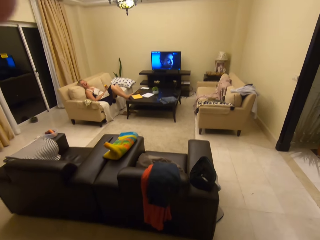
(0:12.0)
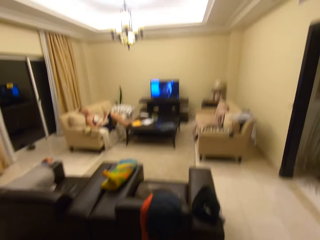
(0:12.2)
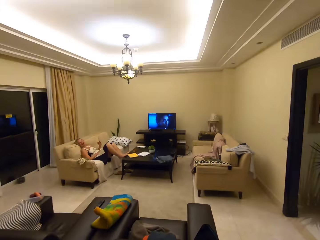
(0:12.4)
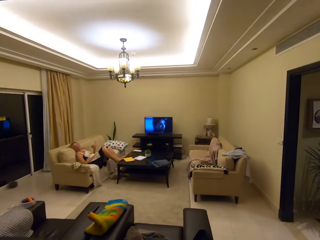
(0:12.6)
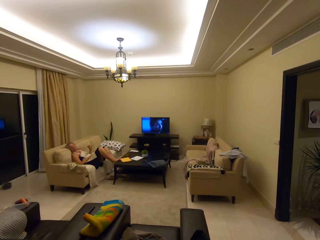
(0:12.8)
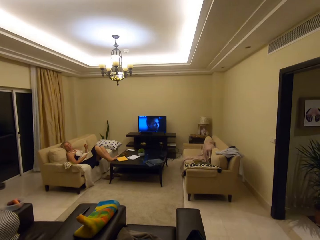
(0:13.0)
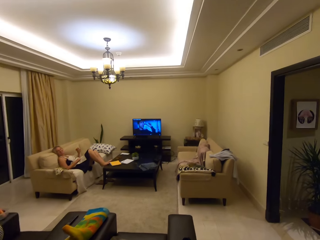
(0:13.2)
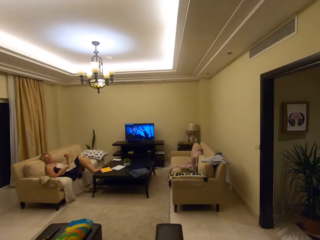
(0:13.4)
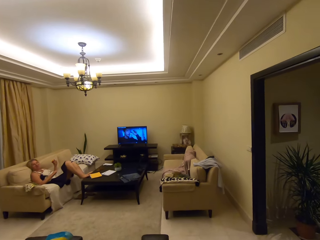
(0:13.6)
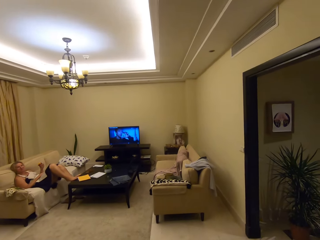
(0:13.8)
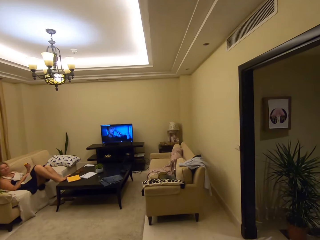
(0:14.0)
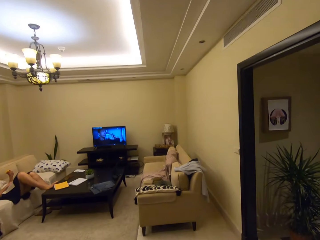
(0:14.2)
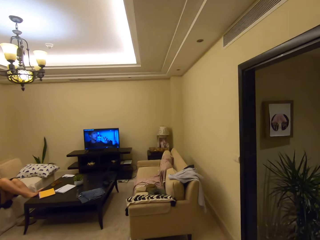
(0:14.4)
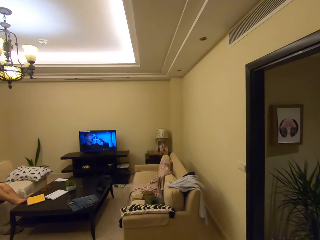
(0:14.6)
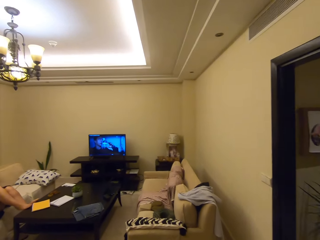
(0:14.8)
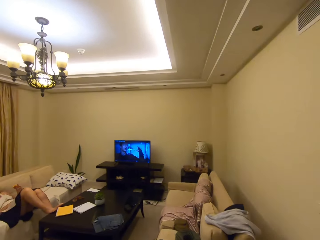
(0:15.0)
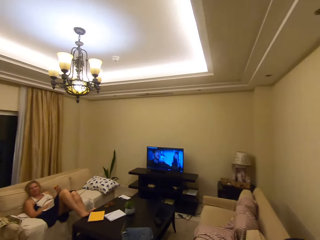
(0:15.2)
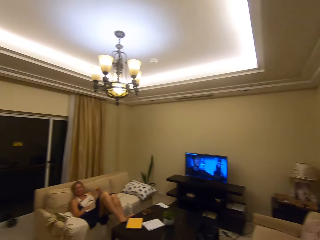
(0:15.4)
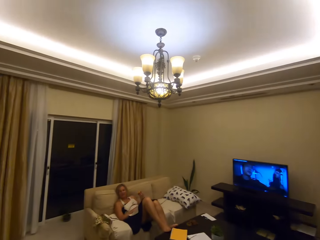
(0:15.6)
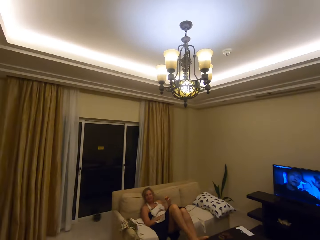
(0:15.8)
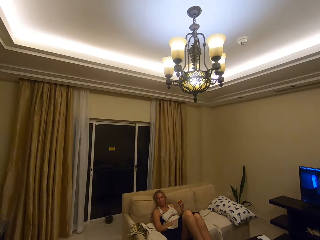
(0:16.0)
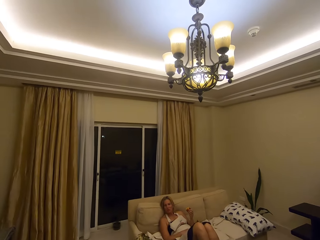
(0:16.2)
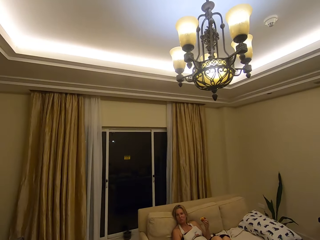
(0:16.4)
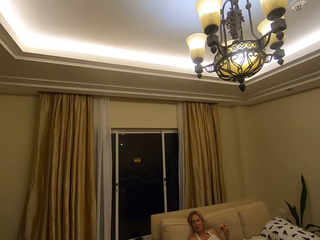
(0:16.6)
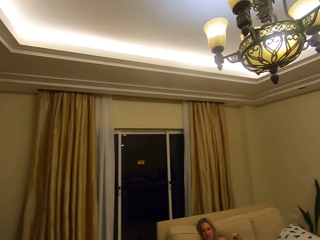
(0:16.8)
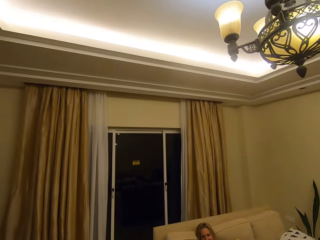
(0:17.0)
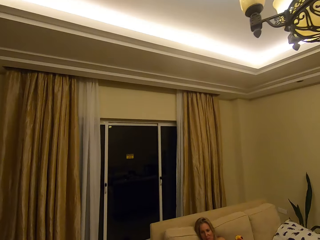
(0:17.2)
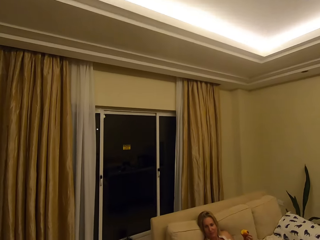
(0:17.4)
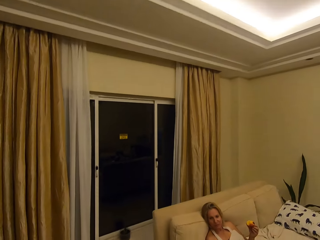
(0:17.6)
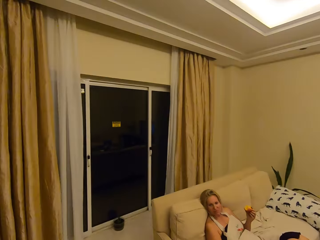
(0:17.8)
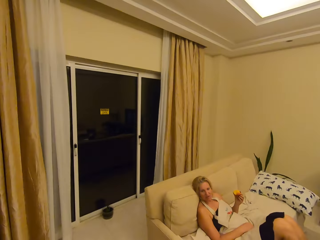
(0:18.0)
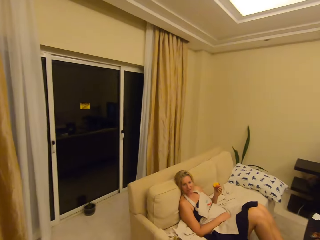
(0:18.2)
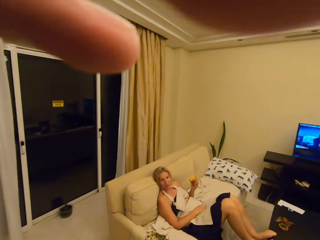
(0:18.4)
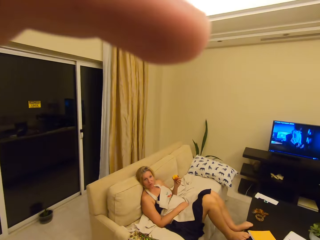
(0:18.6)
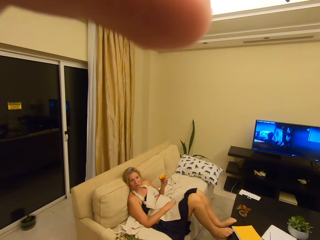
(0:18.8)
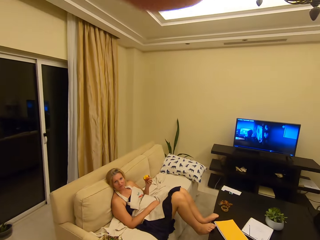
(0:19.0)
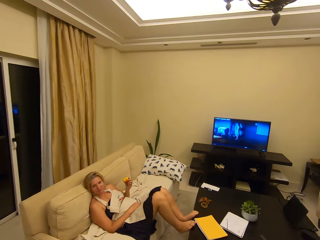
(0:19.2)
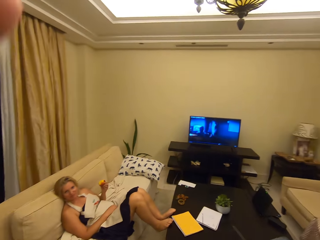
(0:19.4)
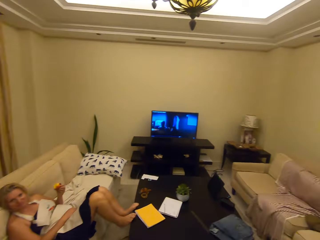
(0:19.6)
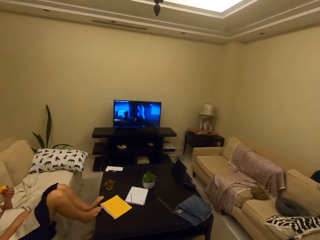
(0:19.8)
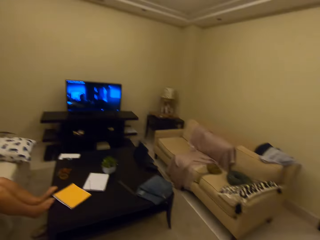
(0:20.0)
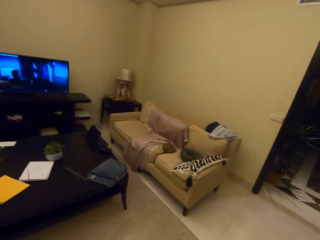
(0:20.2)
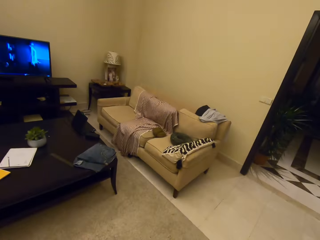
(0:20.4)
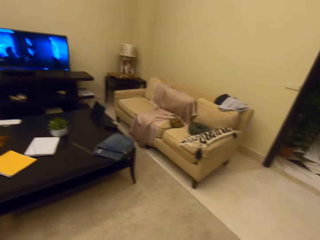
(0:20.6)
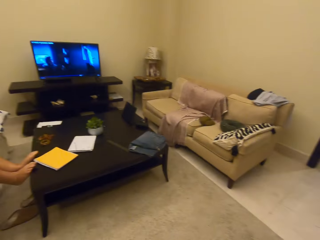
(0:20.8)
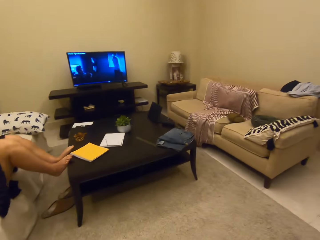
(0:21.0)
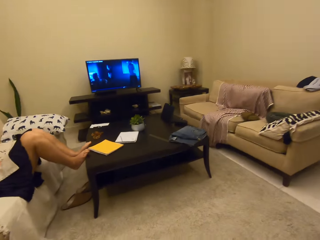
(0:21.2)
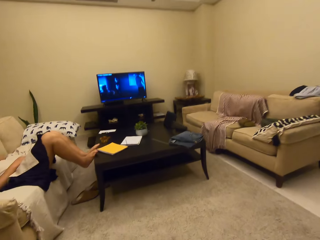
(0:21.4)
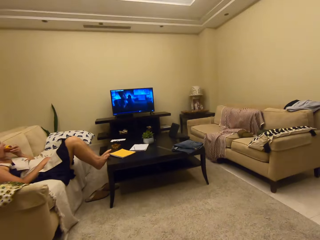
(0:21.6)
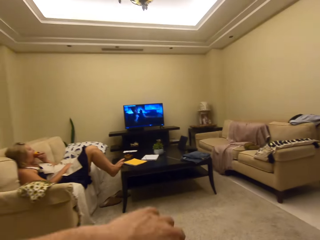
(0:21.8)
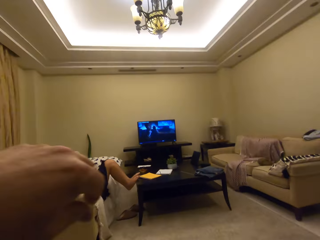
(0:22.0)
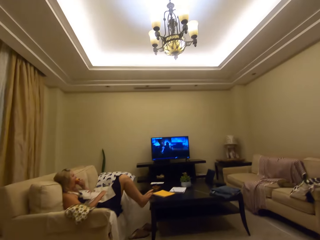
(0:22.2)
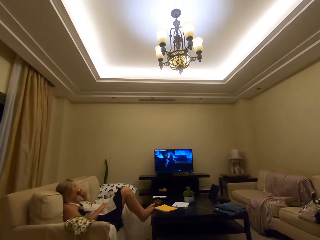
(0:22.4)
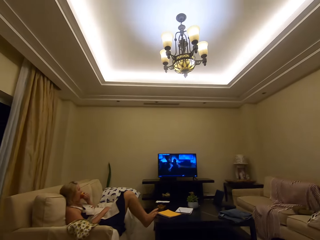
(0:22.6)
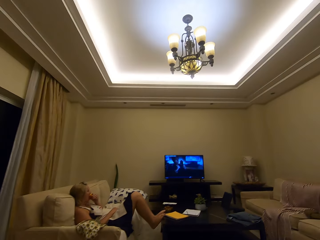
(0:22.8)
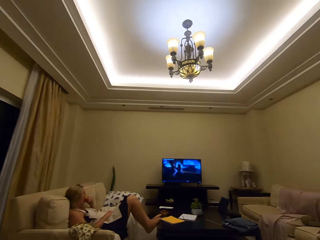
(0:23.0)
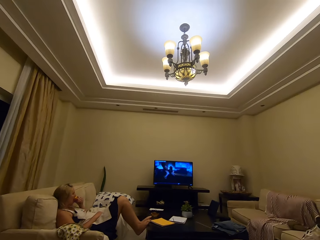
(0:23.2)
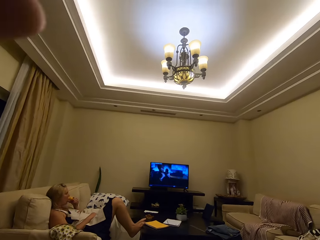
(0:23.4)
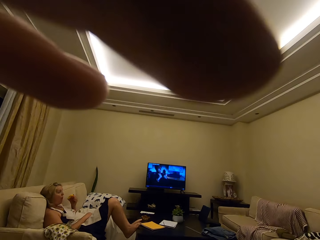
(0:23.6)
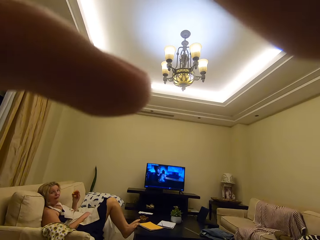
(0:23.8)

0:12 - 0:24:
The camera wearer talks to someone in the sitting area. They sit on the couch.

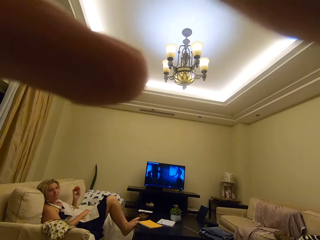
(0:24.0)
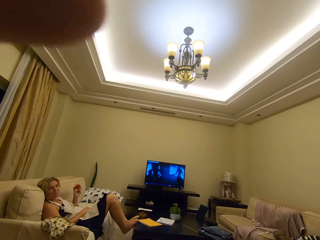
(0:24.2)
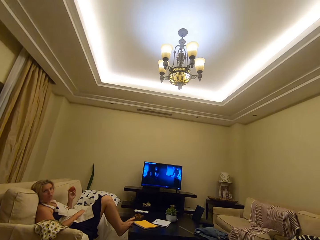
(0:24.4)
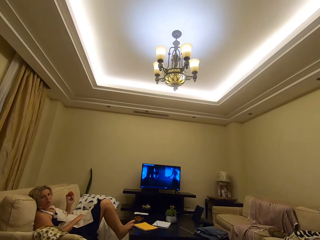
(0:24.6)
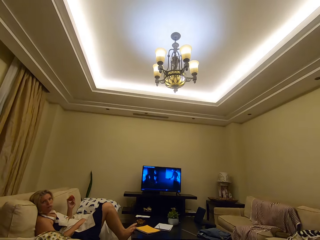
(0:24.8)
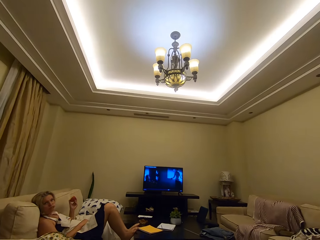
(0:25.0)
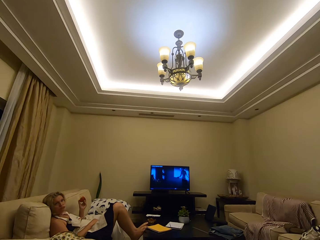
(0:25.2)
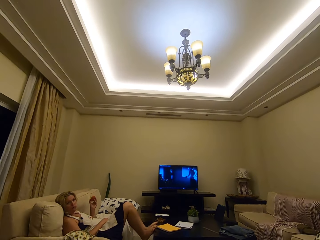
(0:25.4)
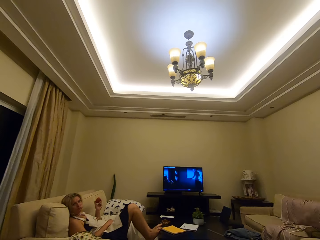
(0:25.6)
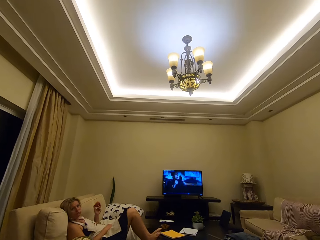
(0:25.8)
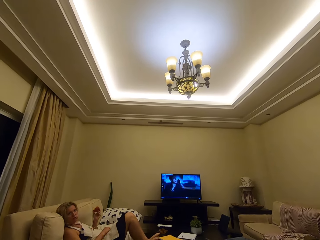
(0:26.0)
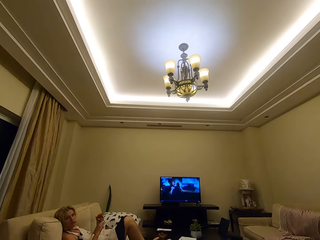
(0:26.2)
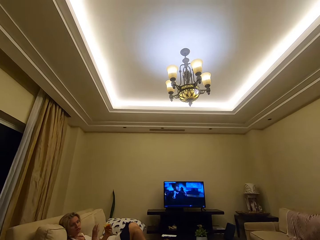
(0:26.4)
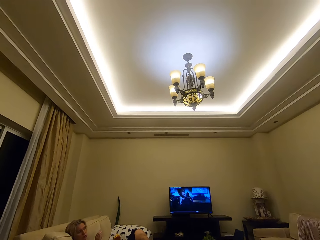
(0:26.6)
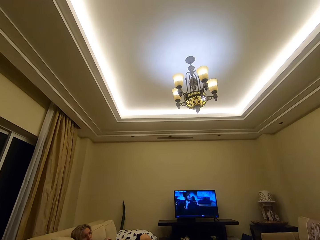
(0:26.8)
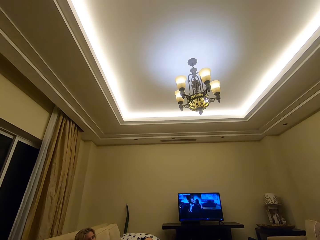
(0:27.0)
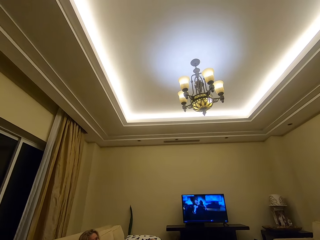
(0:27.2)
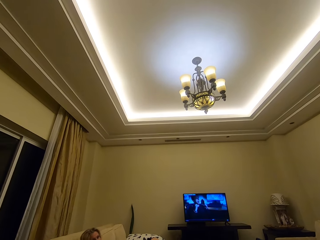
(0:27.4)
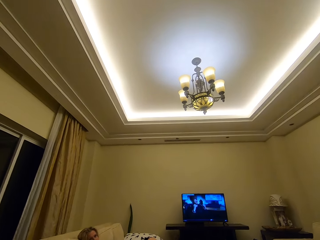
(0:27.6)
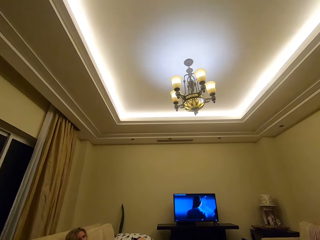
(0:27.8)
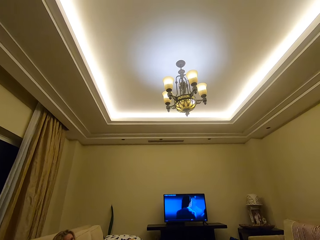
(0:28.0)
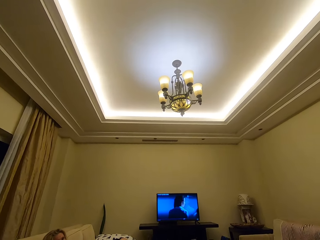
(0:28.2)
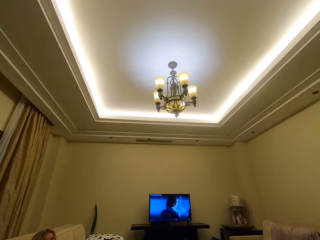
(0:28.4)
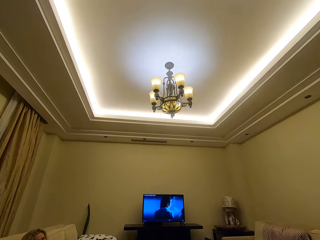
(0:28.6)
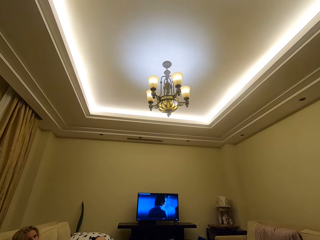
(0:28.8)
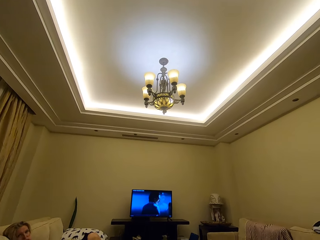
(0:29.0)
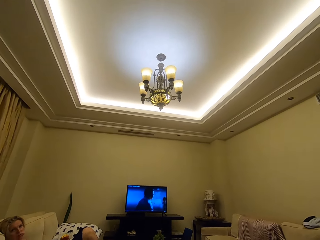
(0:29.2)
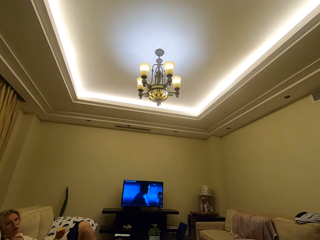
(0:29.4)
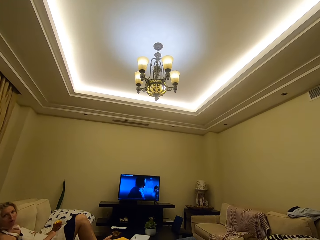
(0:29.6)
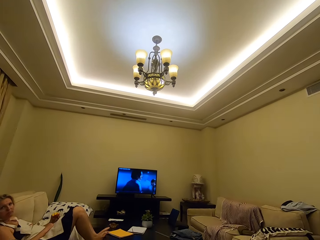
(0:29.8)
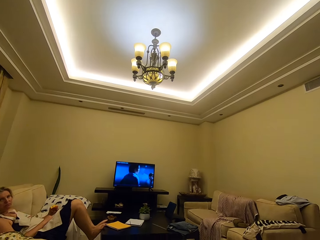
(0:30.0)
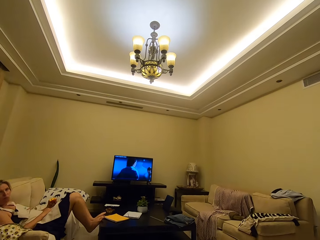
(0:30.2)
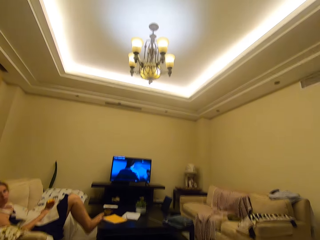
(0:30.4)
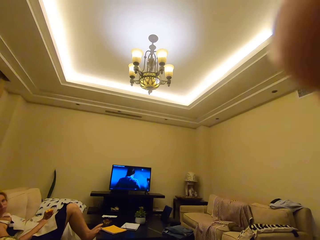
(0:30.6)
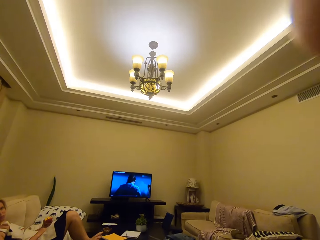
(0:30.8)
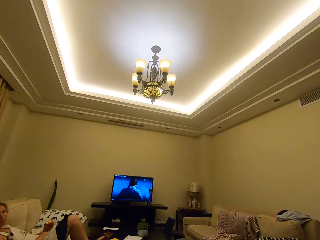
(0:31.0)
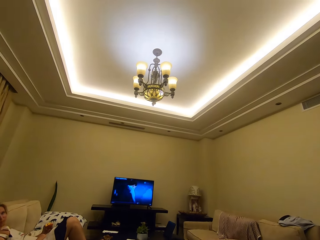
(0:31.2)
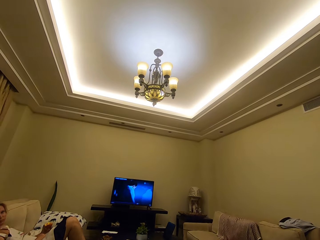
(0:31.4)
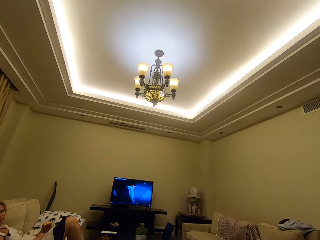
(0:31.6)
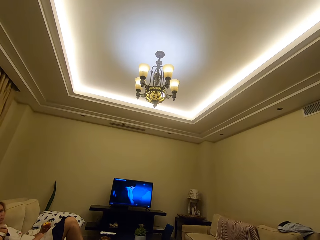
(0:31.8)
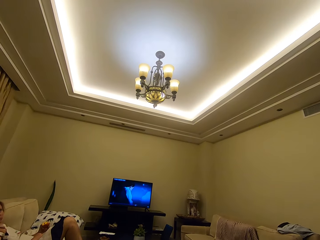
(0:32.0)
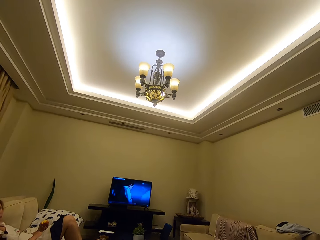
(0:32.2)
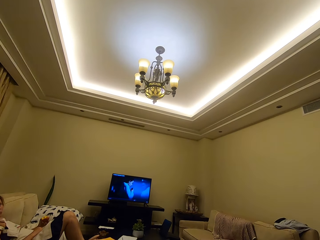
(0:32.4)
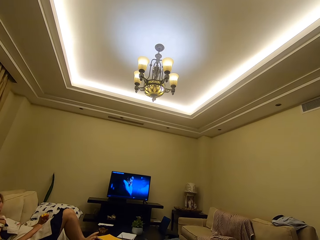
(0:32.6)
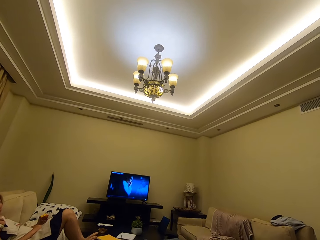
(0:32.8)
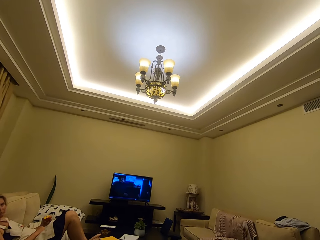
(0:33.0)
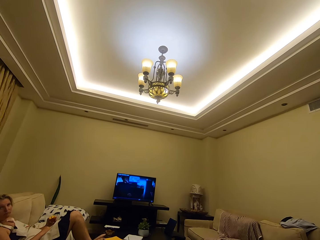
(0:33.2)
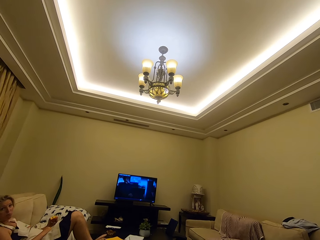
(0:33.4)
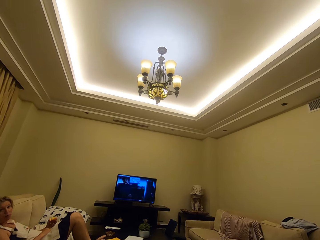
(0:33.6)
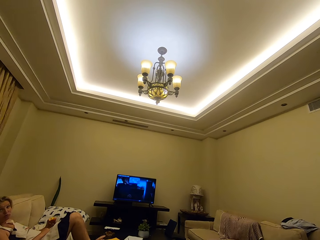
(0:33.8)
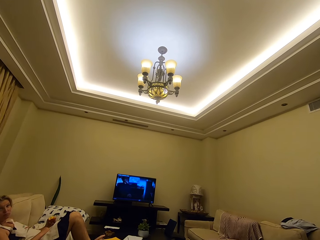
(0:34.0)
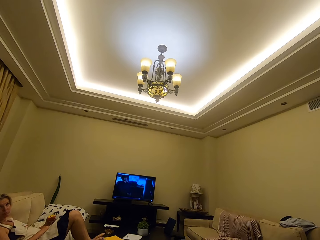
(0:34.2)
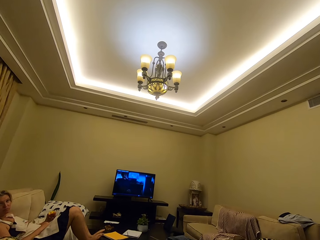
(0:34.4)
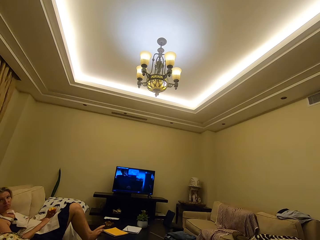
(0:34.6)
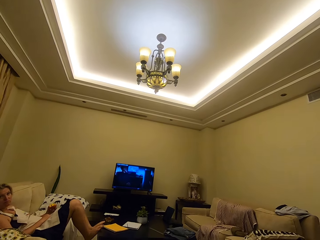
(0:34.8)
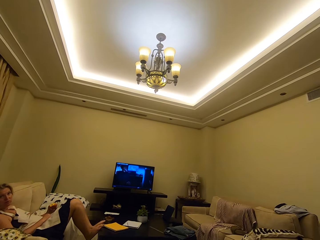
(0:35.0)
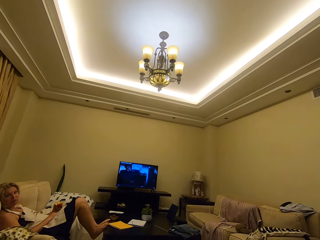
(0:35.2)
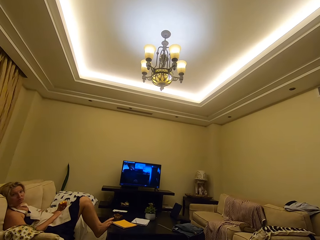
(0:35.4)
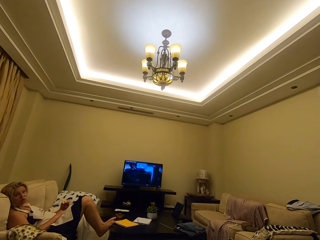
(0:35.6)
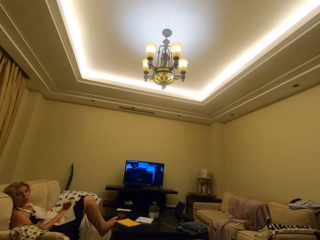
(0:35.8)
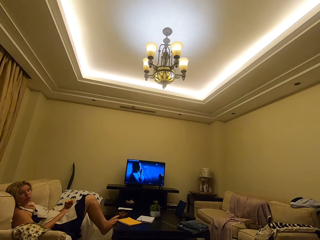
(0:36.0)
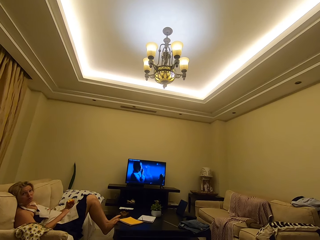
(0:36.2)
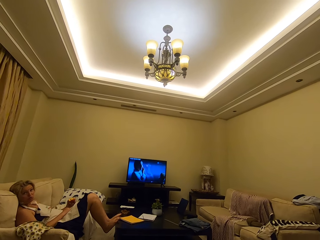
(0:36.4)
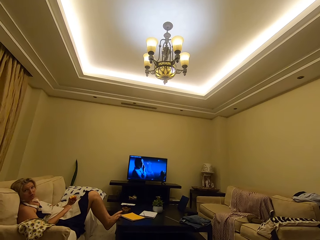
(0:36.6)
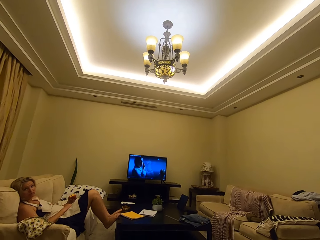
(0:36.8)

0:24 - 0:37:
The camera wearer watches the TV on the couch.
